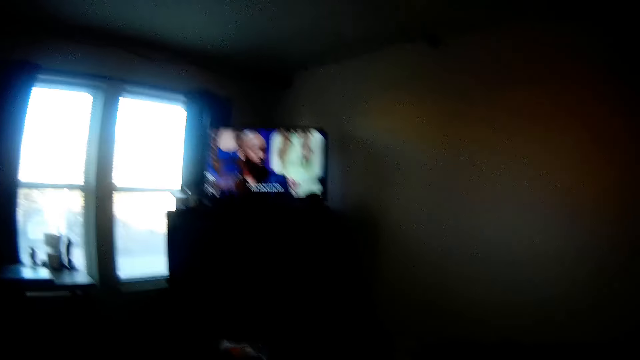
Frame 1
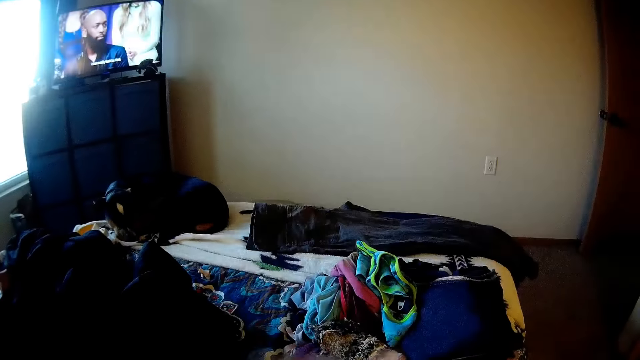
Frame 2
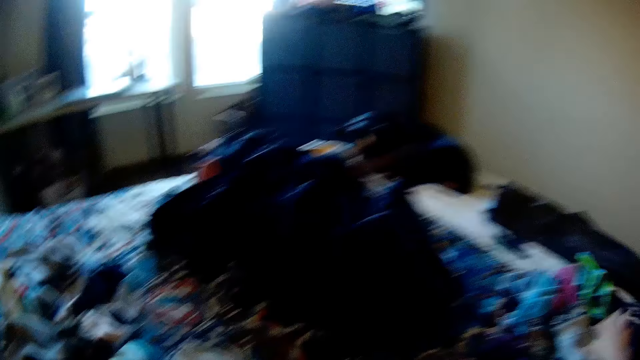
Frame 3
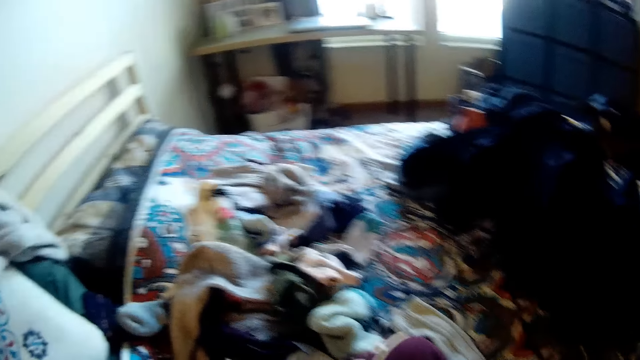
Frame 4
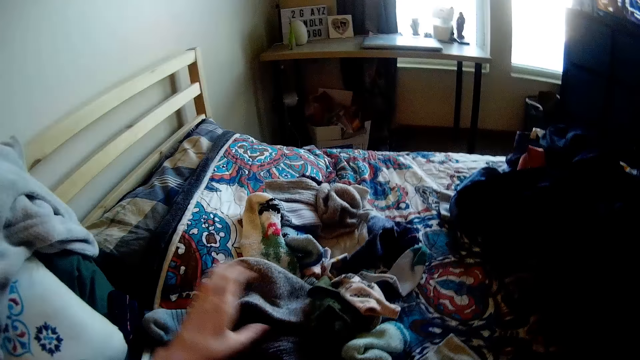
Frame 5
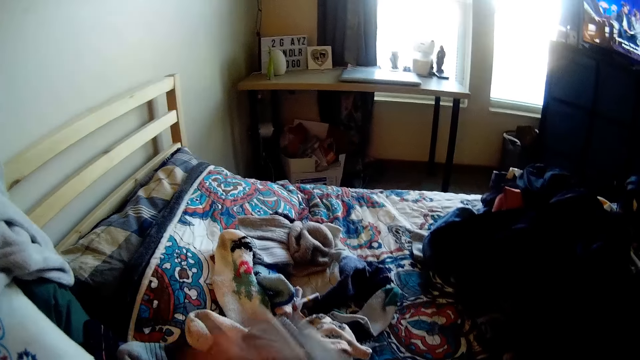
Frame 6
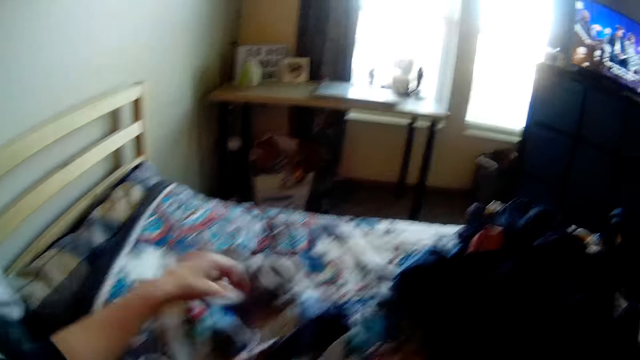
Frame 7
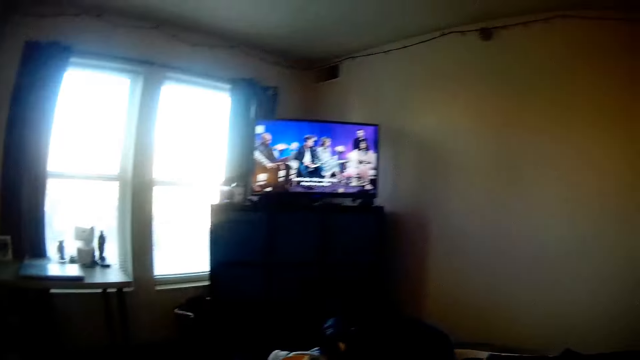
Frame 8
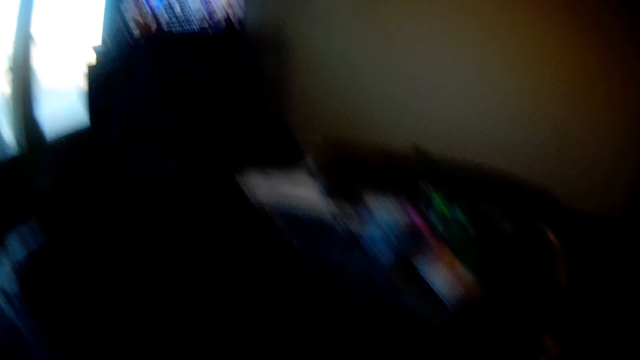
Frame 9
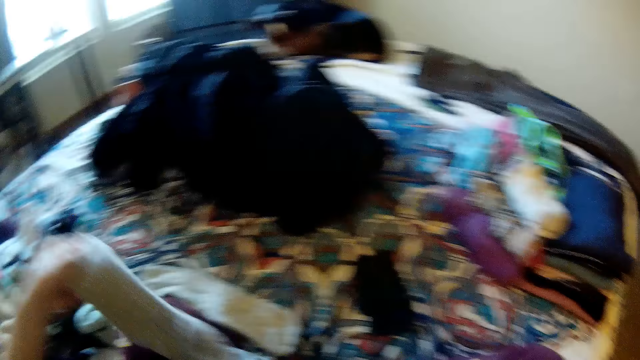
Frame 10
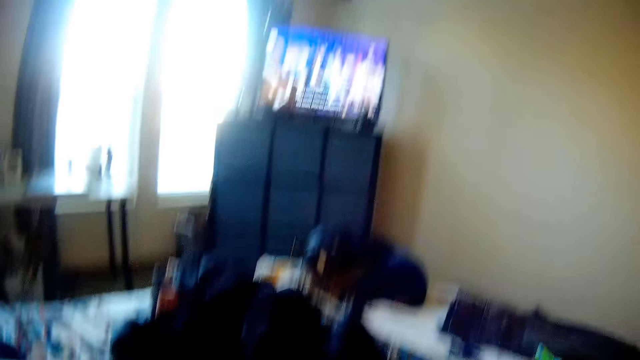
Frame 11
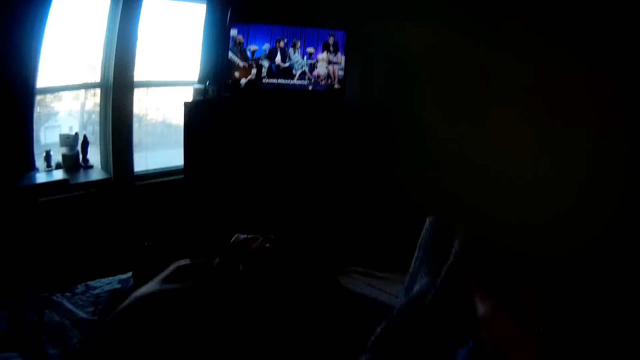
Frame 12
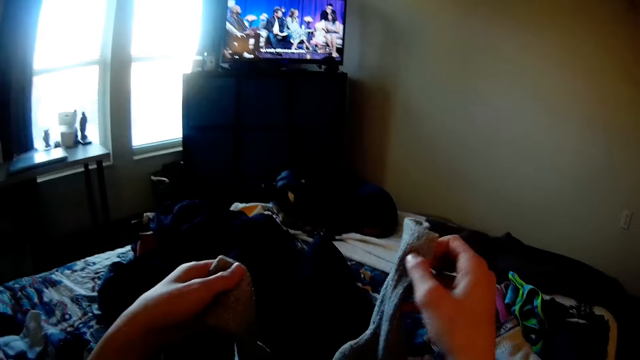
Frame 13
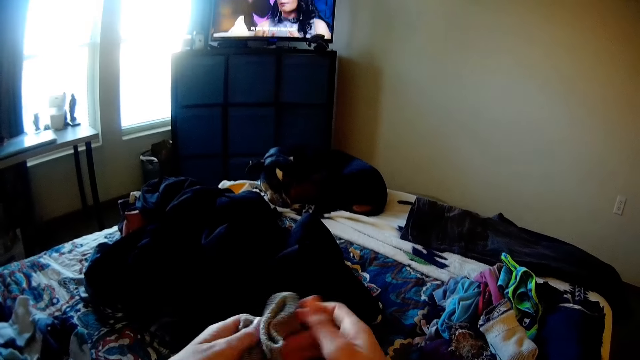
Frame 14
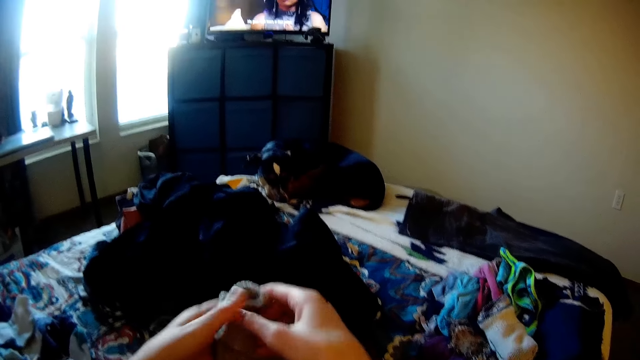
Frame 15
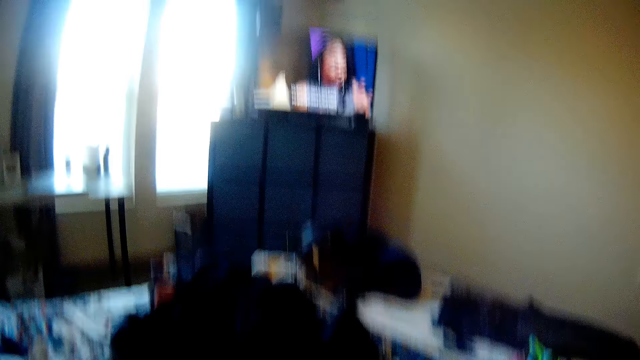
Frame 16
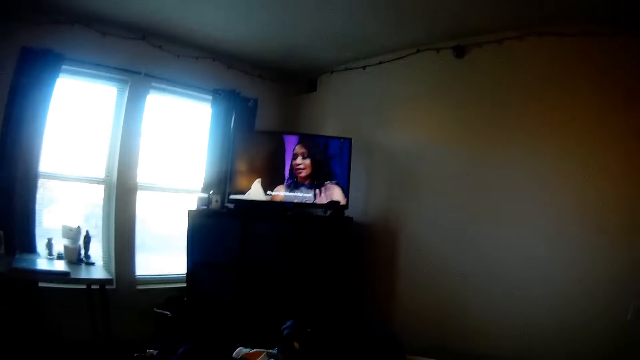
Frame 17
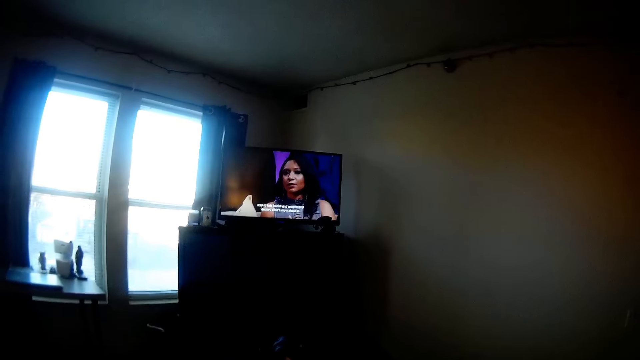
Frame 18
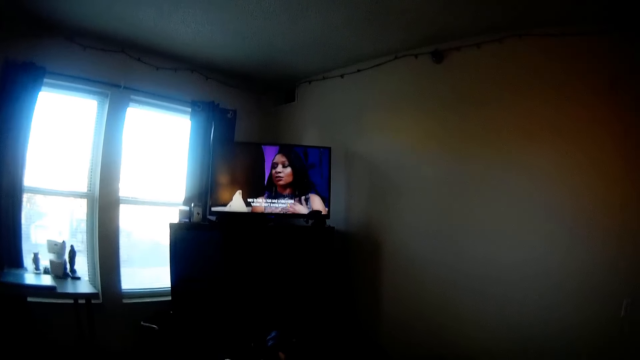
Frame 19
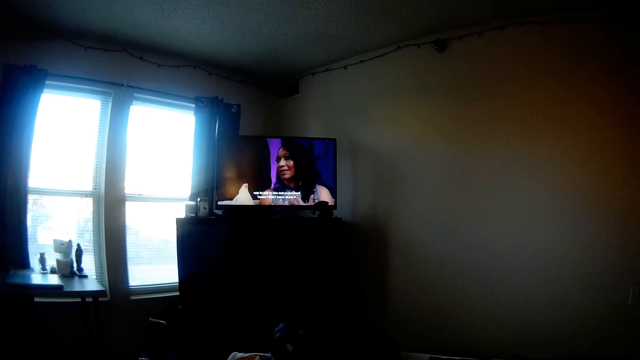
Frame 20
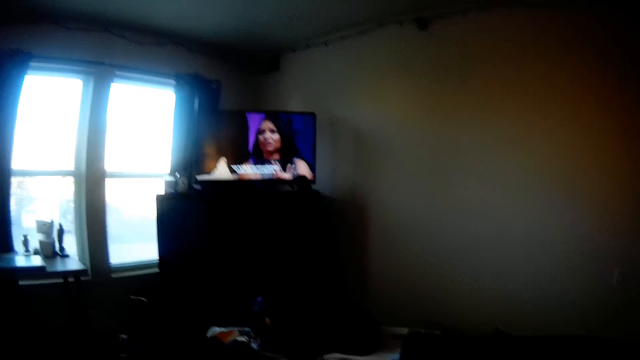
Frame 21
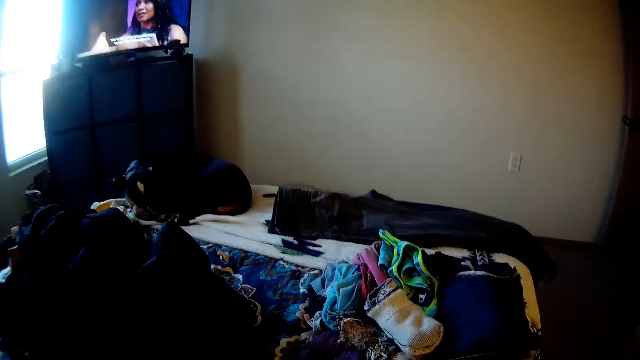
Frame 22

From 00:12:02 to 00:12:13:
The camera wearer moves pieces of cloth on the bed. They hold the cloth. They fold the cloth. They watch the television.

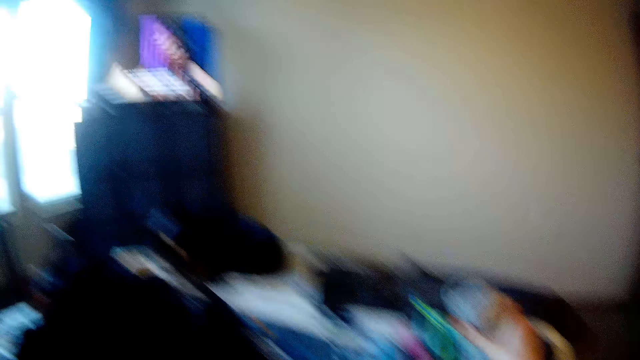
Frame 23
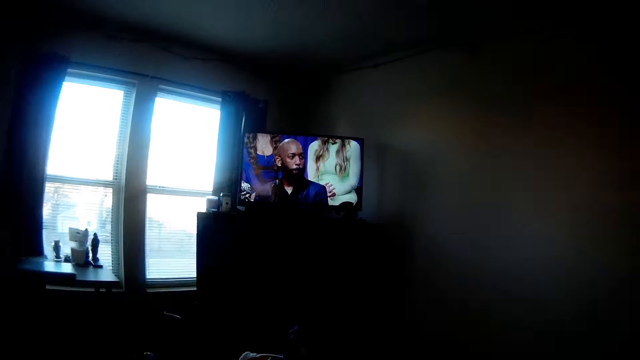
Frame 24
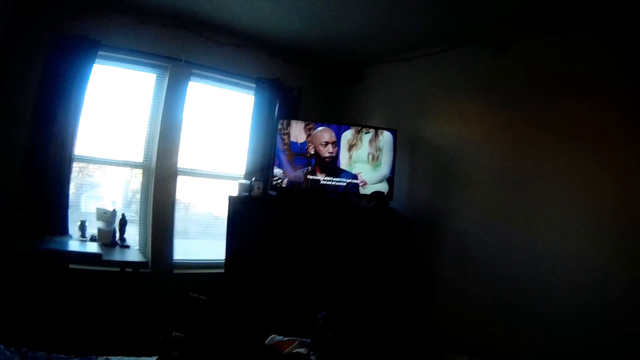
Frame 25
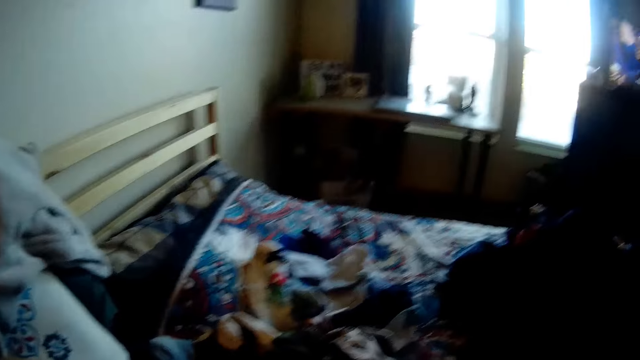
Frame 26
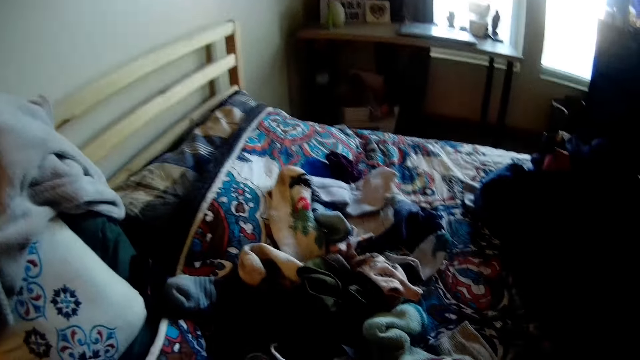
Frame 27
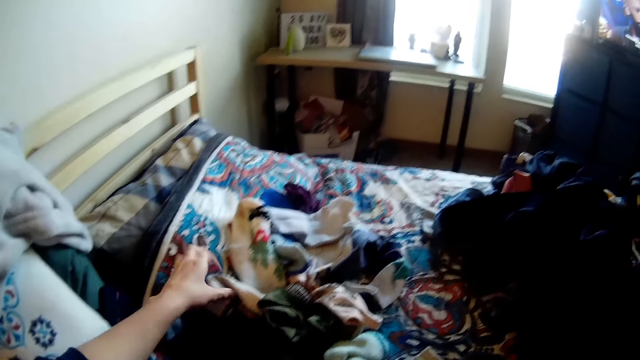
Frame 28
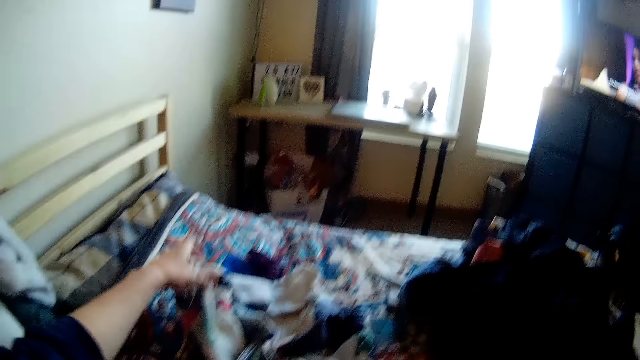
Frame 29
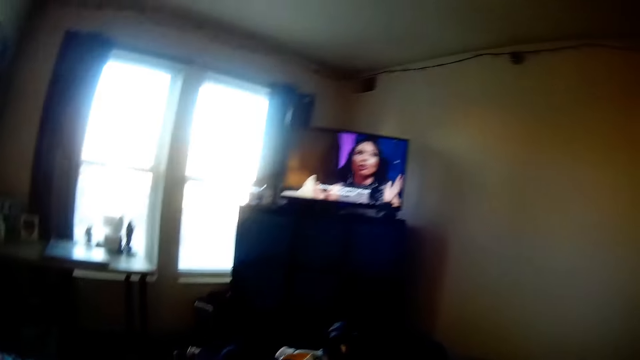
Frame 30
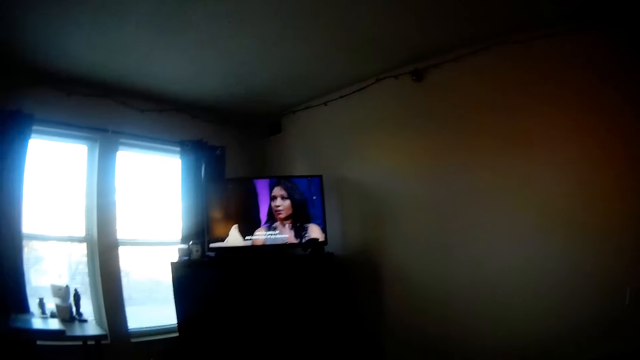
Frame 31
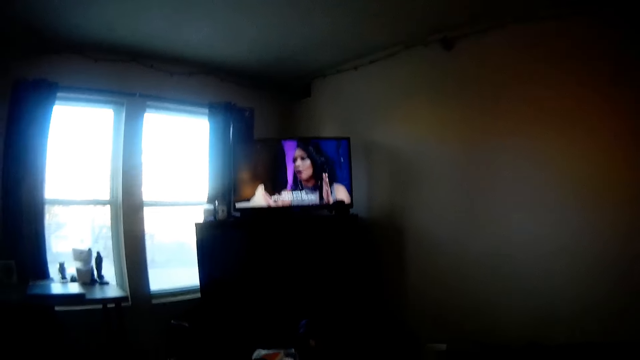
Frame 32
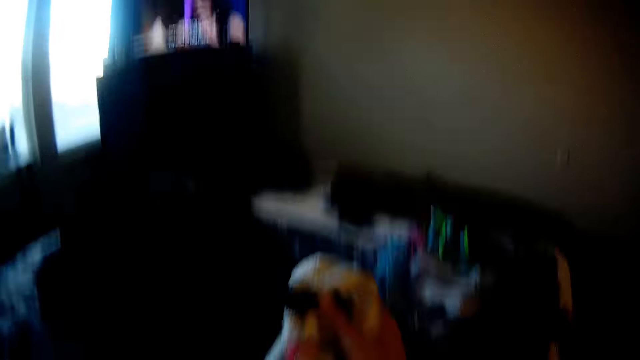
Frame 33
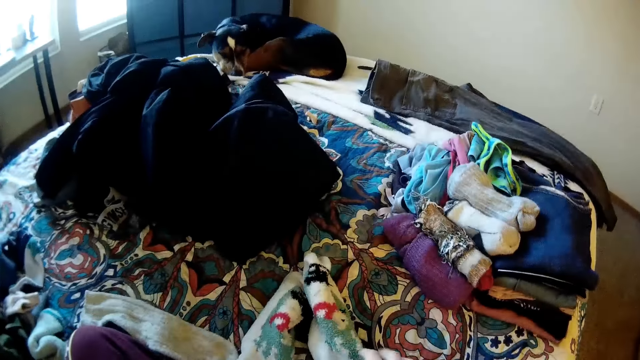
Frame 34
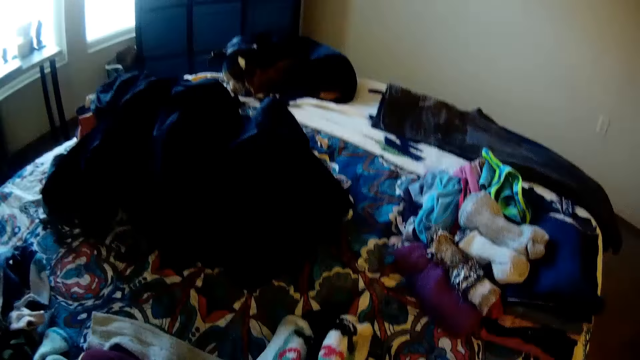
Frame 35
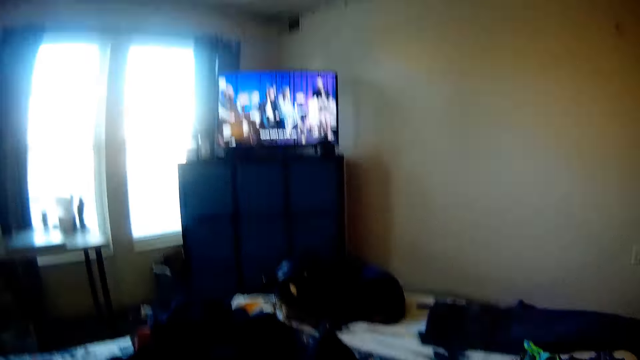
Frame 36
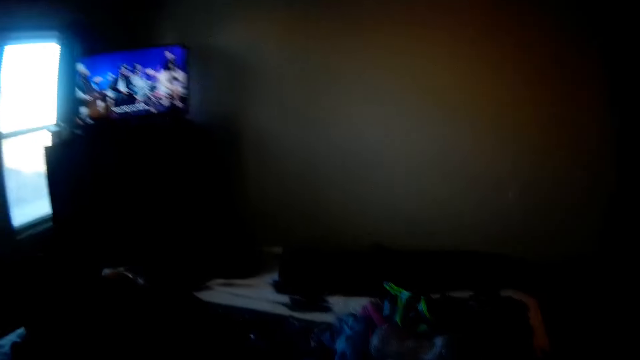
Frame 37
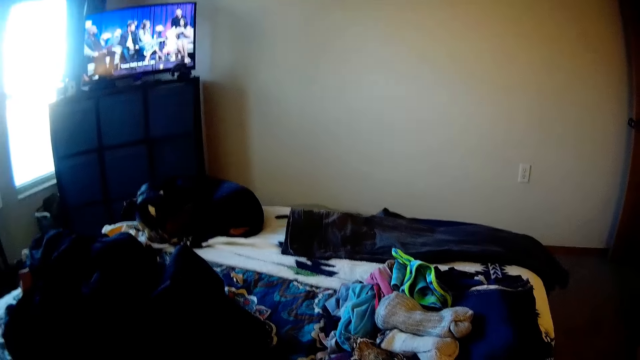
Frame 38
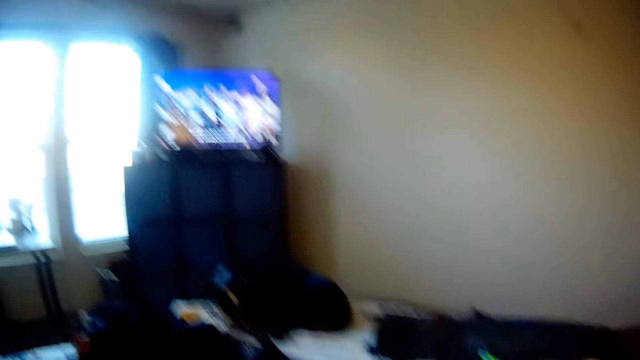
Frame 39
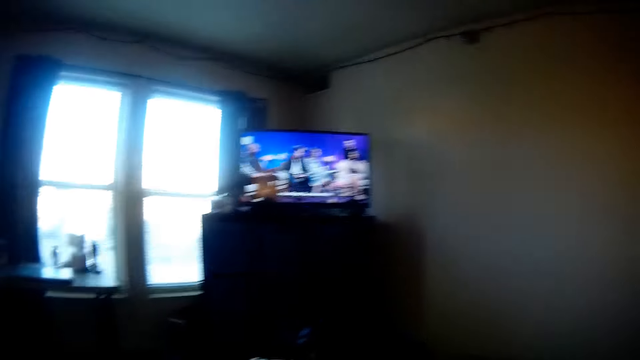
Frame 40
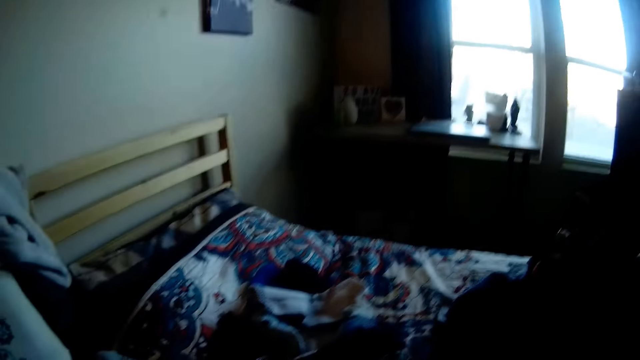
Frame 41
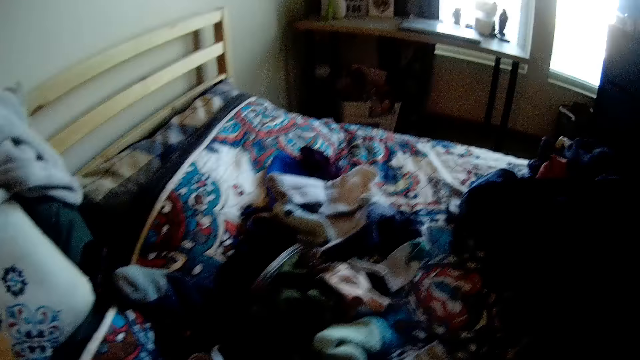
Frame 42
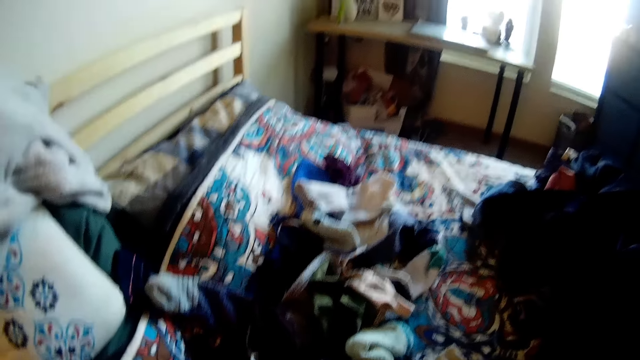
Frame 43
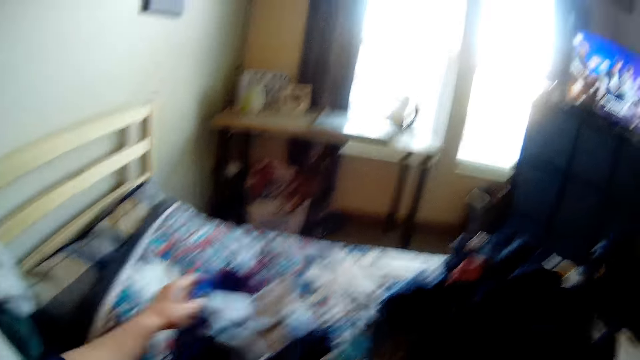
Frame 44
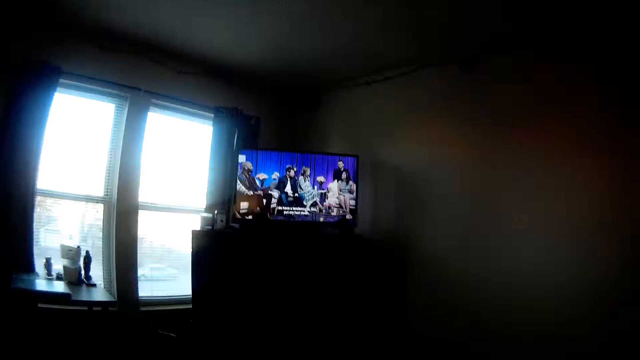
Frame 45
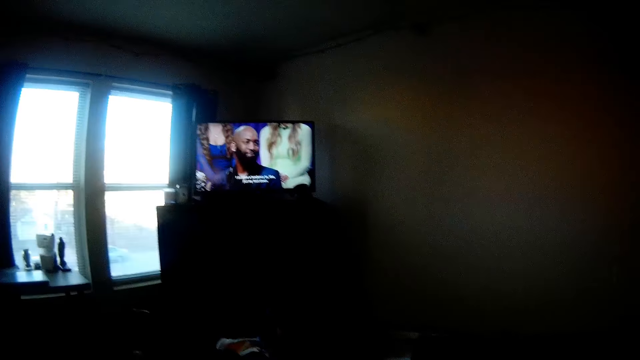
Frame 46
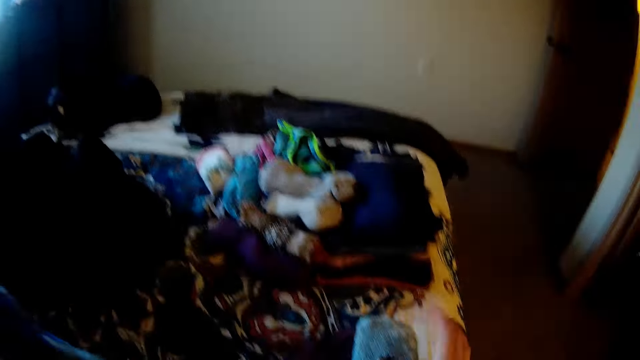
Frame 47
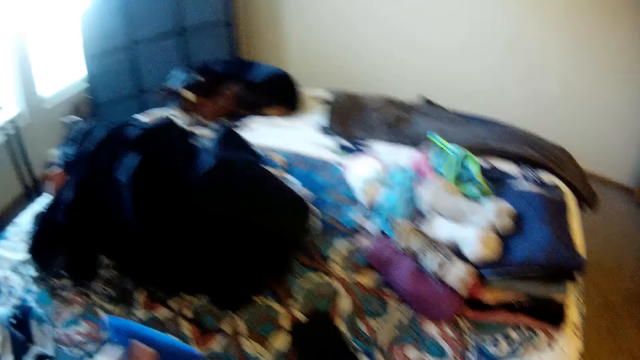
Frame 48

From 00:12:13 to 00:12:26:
The camera wearer drops the cloth on the cloth stack on the bed. They hold the socks. They move pieces of cloth on the bed. They watch the television. They look at the dog. They fold the cloth on the bed. They watch the television.
